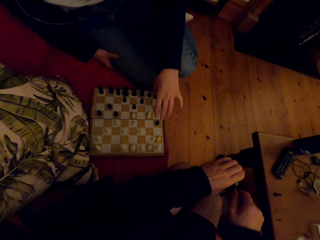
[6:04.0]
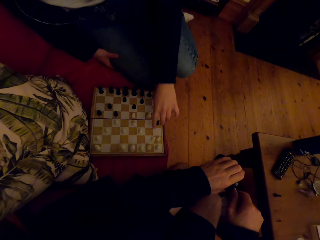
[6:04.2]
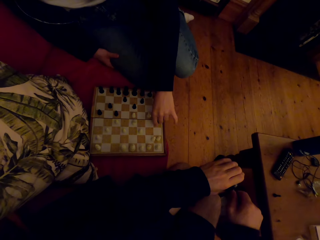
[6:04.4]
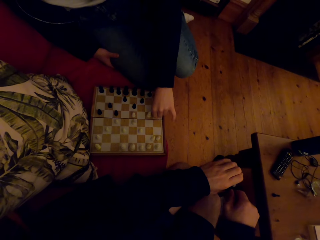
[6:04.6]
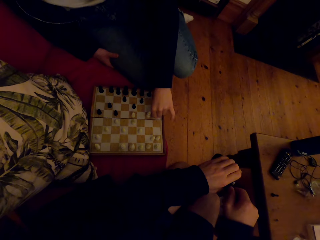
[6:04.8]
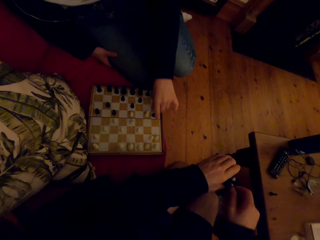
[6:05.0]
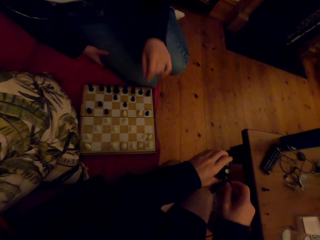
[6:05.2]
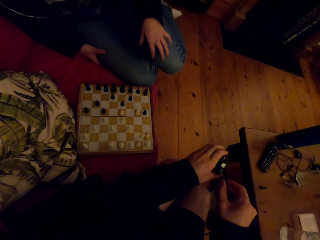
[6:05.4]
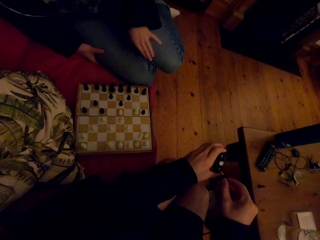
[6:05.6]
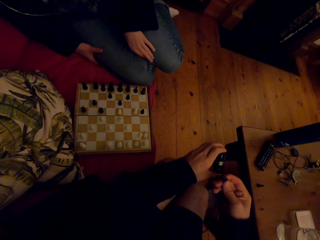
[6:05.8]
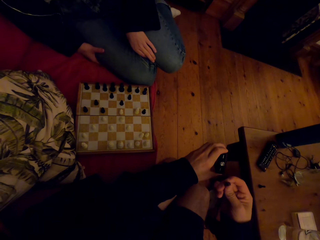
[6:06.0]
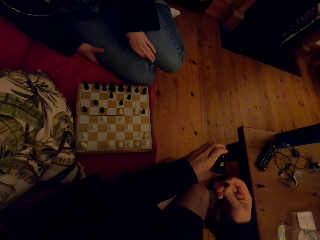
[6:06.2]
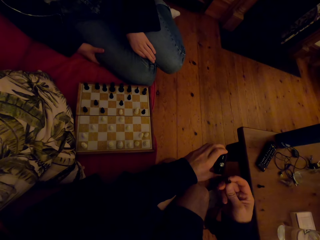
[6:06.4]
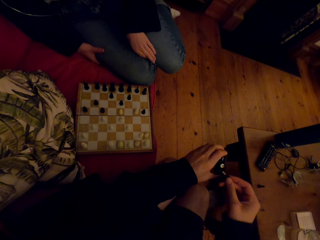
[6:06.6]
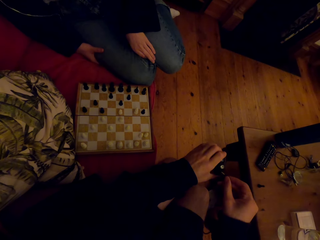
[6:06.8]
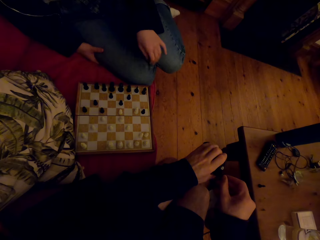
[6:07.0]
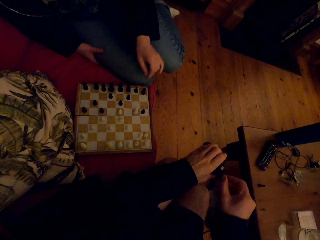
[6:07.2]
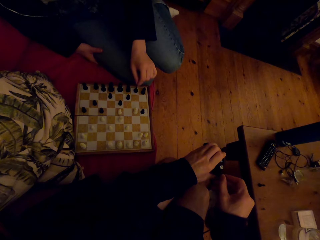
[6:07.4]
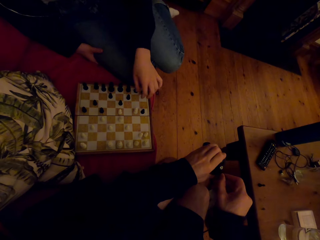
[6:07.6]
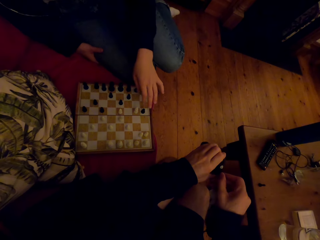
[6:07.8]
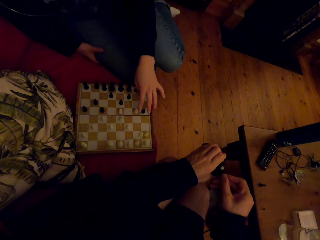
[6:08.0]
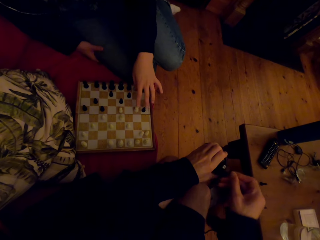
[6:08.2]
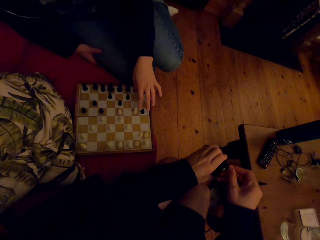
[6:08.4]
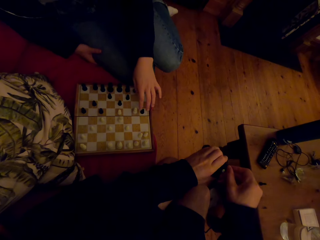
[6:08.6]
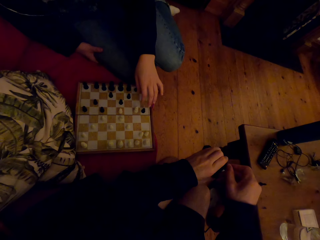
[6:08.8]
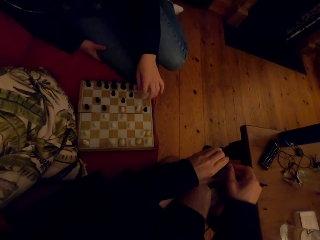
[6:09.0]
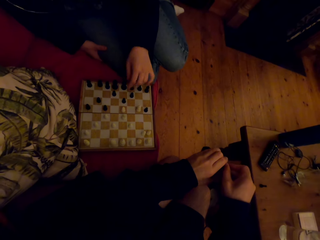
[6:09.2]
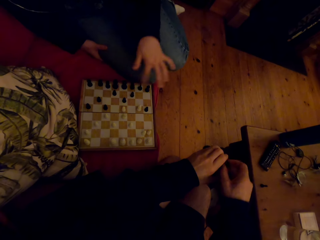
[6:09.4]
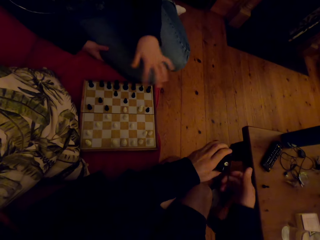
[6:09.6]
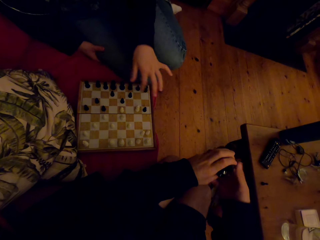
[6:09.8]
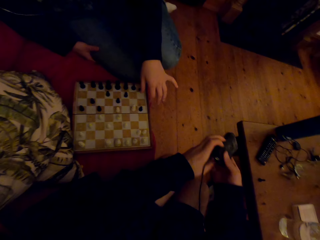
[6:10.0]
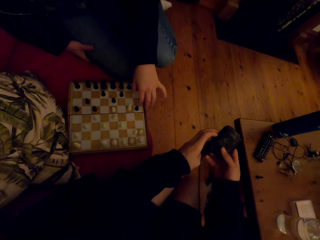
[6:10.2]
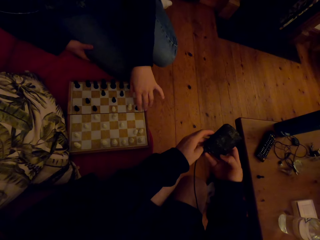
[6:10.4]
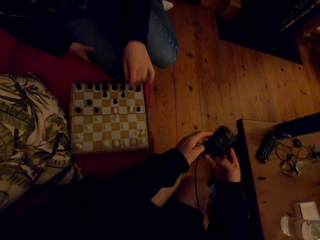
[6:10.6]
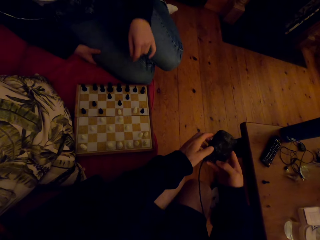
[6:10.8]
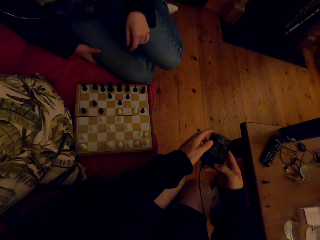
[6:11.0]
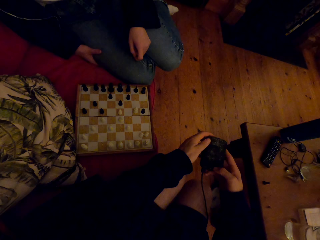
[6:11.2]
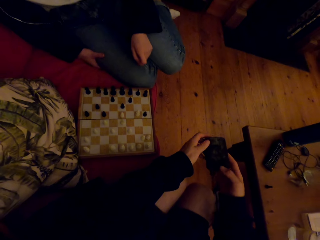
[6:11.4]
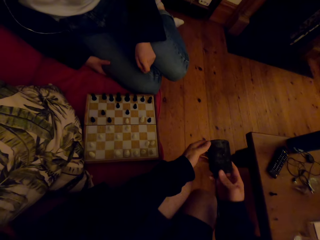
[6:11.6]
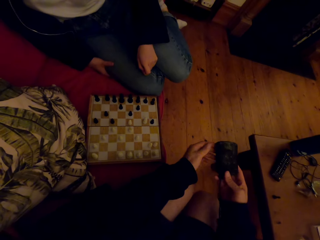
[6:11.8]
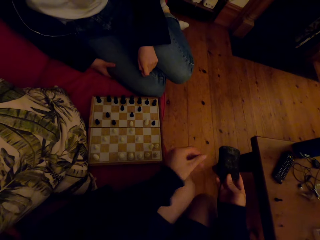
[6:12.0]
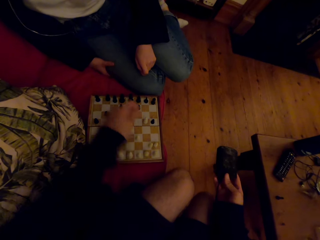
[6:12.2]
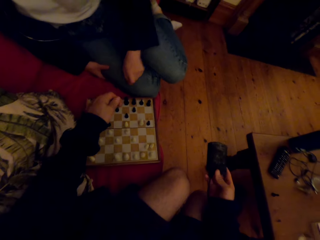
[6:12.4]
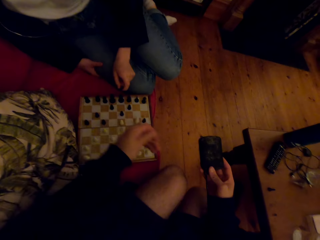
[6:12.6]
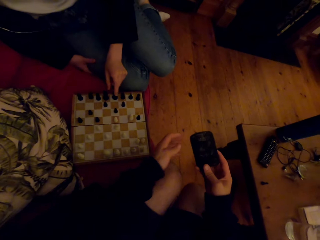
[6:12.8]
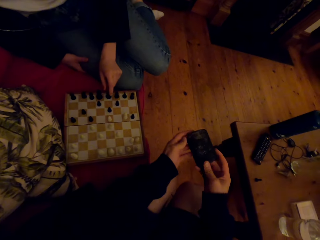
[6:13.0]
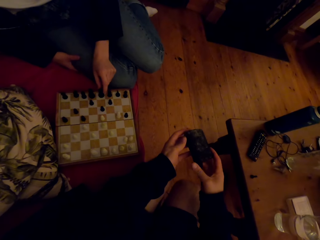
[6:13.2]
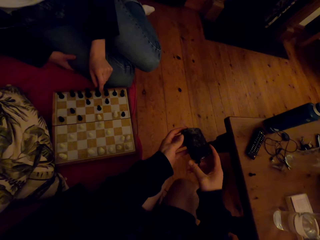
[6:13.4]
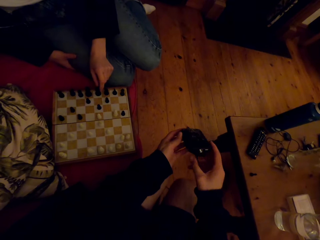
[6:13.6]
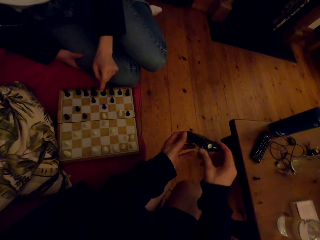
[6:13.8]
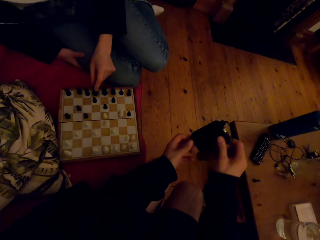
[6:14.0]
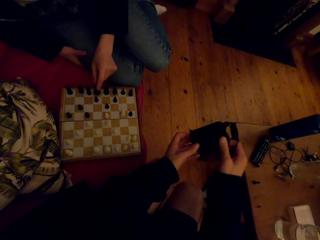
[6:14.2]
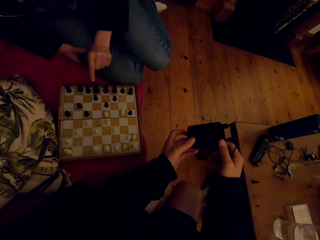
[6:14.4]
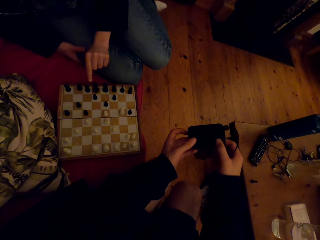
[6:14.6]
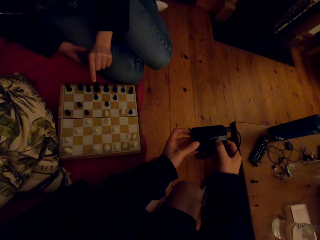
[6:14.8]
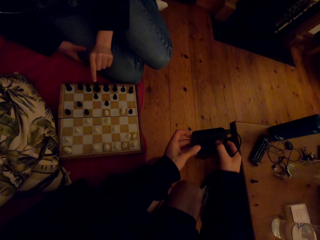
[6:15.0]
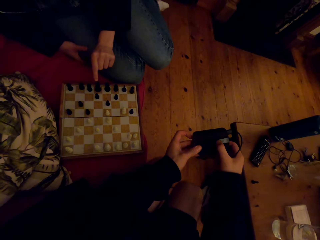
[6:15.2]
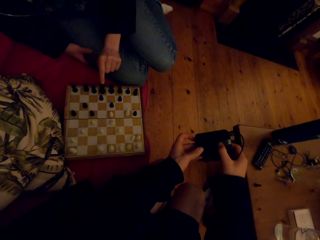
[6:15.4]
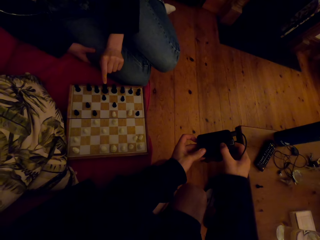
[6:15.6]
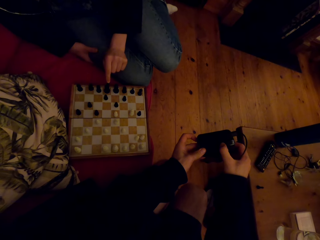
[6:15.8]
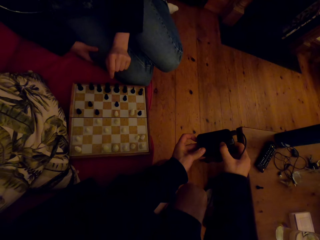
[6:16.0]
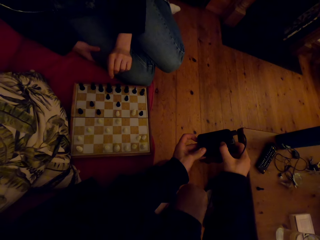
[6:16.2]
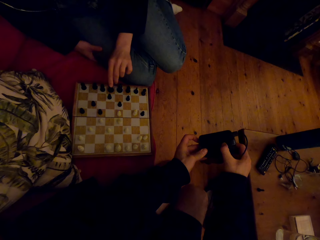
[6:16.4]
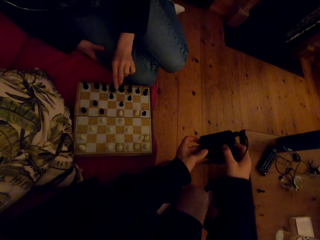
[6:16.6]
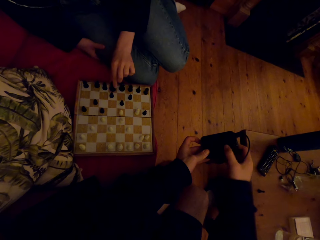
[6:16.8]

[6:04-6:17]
A person plays the chess game. The camera wearer removes the charger. They look at the charger. They connect the charger to the electronic devices. The person plays the chess game. The person talks with the camera wearer. The camera wearer holds the electronic devices. They point at the chess game. They examine the electronic devices or power bank.

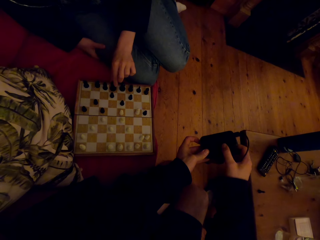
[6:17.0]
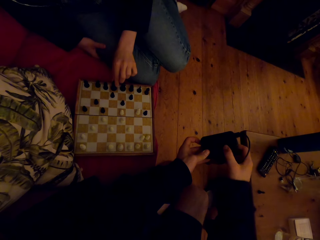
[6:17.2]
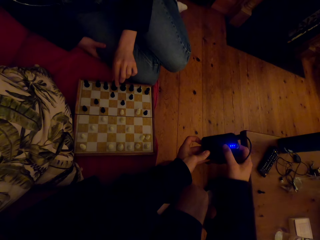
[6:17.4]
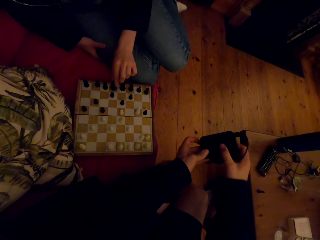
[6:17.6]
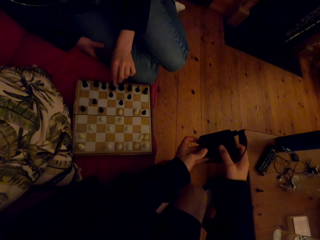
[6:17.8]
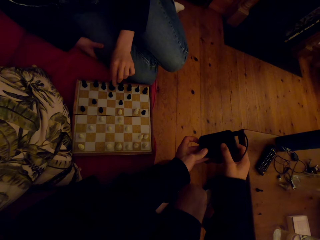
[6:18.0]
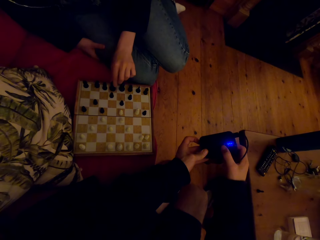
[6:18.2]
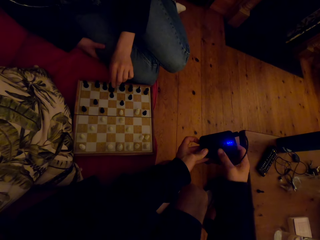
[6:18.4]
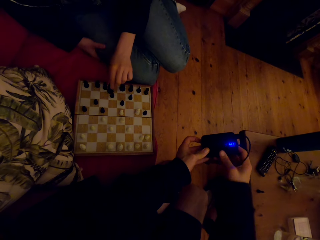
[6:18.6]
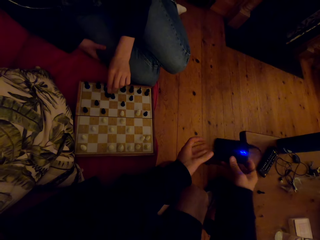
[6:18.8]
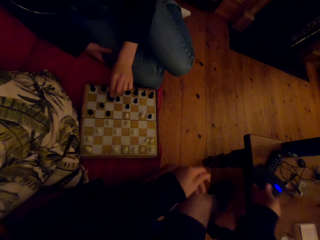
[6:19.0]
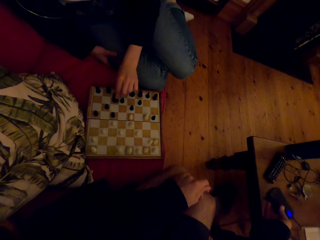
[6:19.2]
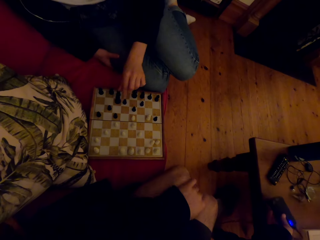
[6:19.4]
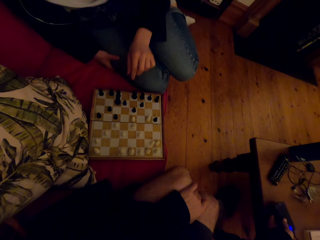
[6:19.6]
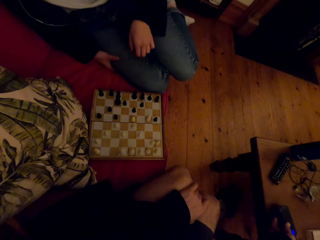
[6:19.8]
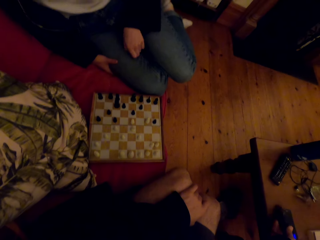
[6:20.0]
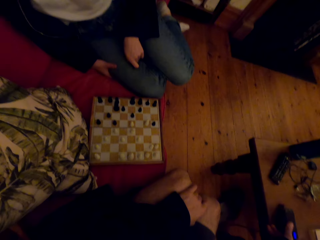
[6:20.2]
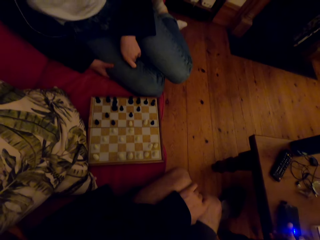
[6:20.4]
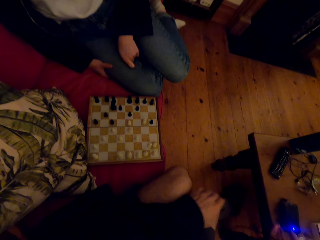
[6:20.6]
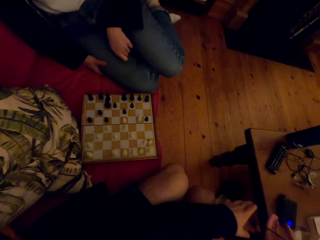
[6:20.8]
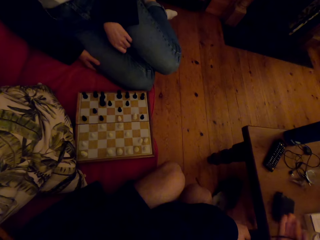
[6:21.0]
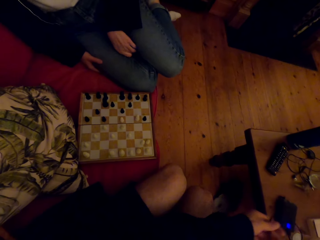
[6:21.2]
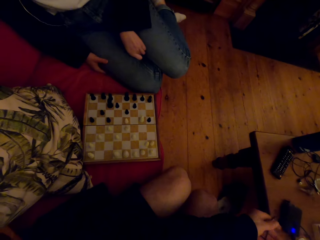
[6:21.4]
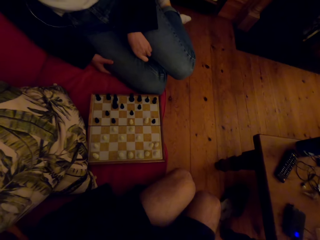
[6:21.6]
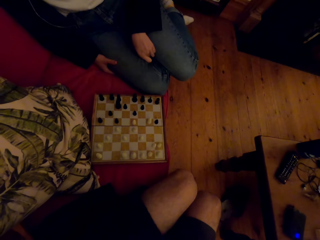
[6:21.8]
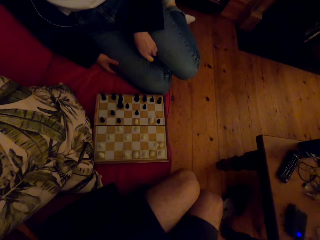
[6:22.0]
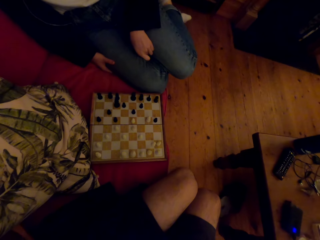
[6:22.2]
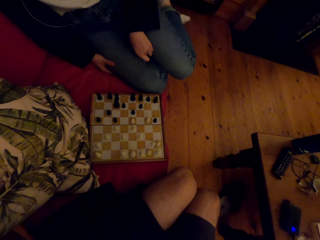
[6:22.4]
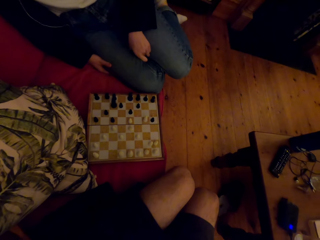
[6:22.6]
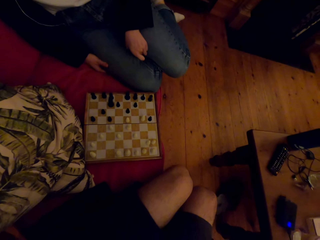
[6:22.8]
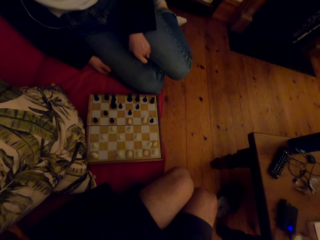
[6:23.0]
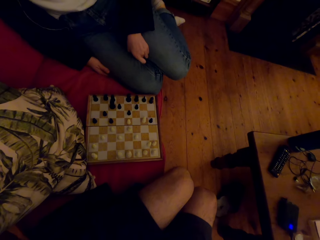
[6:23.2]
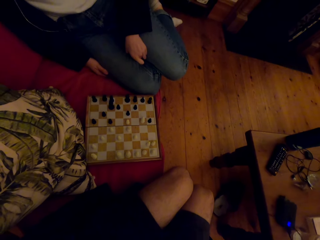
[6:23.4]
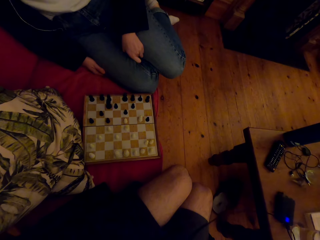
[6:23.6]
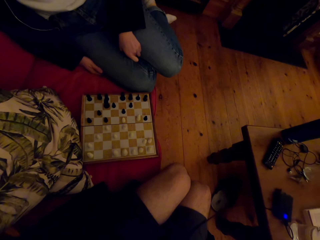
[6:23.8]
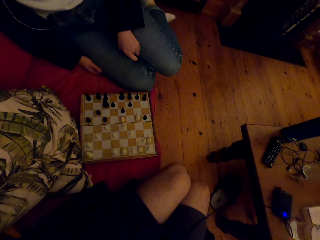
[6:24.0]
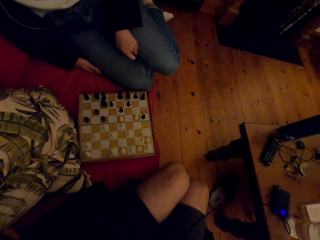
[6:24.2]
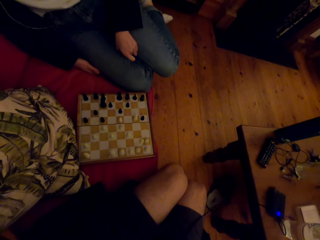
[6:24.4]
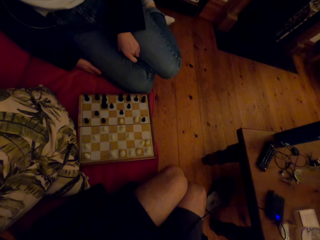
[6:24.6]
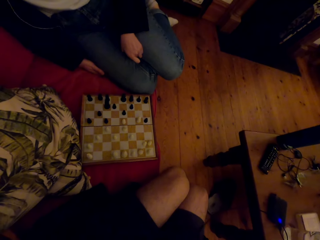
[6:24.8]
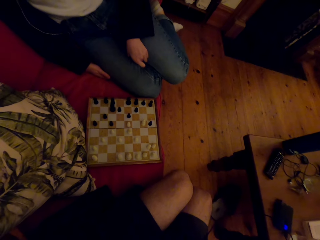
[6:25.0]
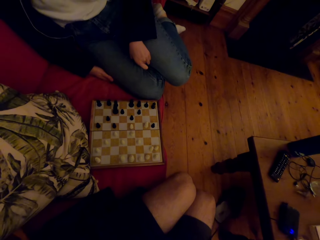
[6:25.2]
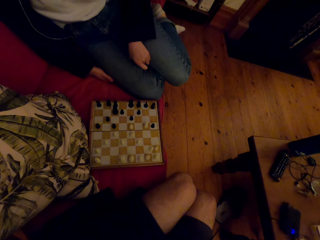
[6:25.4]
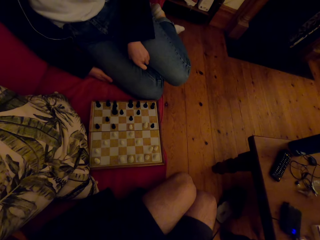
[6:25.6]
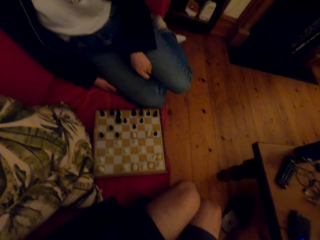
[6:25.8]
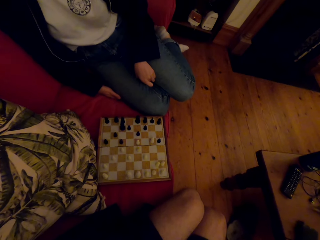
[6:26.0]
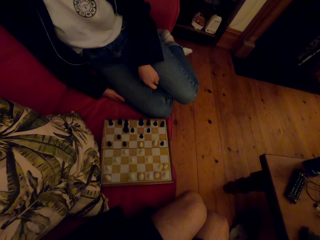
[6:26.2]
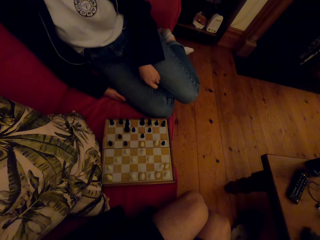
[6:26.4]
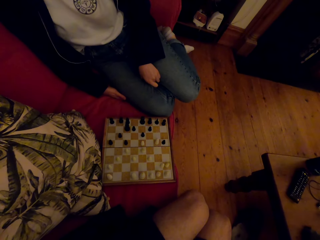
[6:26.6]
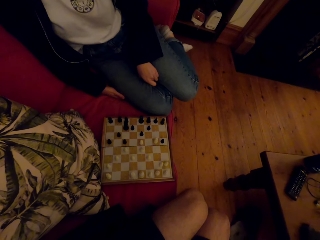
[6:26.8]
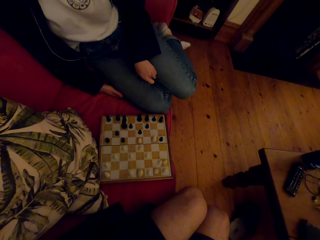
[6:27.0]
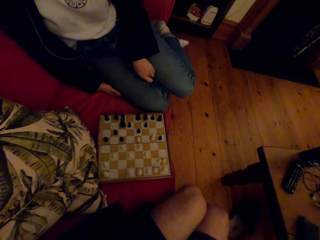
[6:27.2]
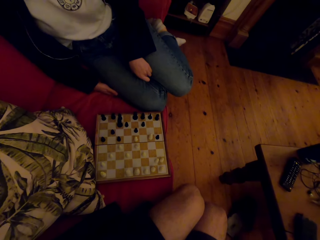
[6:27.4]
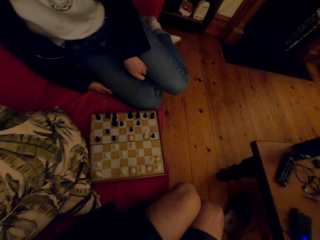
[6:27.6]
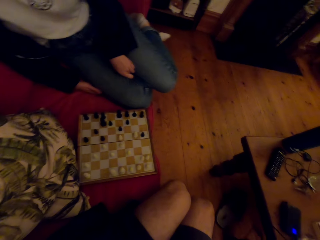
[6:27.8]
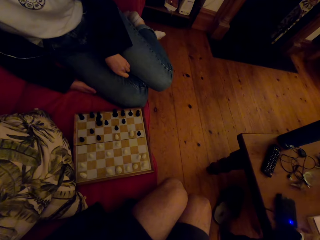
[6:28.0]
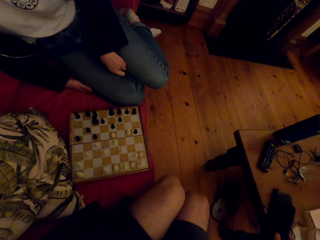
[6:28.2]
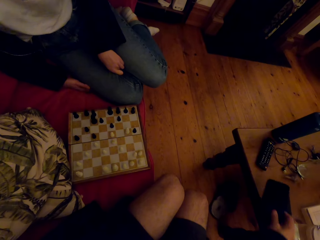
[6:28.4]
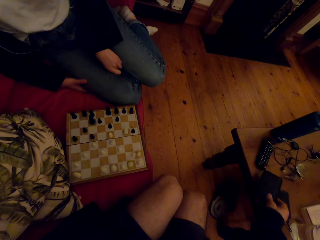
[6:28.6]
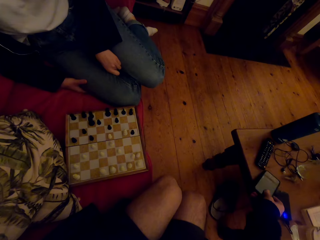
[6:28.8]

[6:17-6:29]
The camera wearer puts on the electronic devices. A person plays the chess game. The camera wearer puts the electronic devices or power bank on the table. The person laughs.
